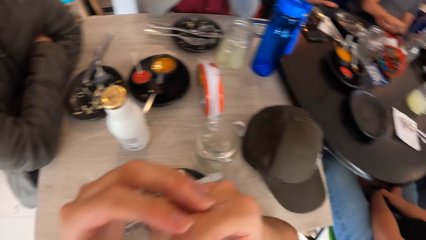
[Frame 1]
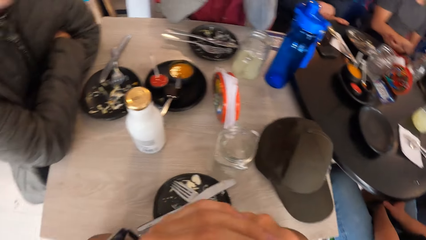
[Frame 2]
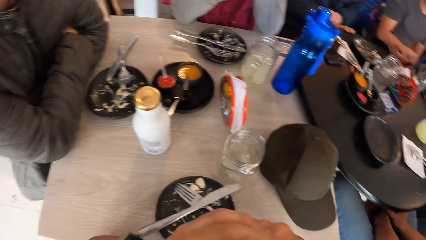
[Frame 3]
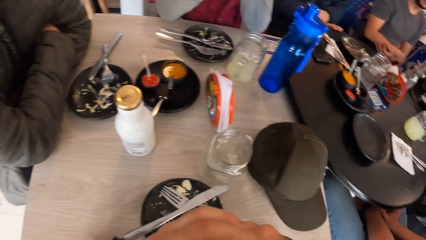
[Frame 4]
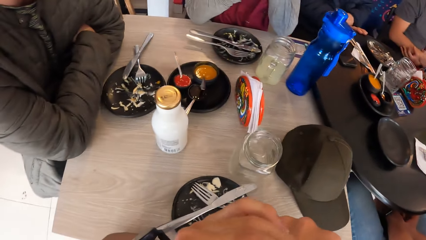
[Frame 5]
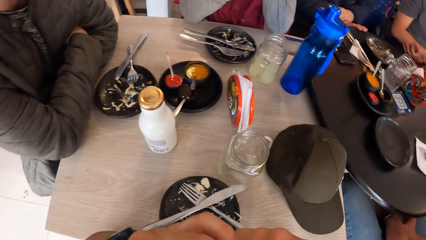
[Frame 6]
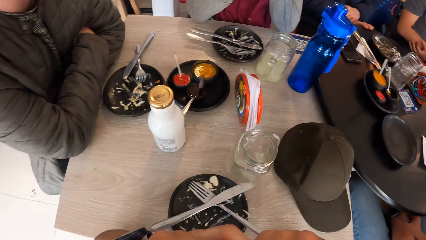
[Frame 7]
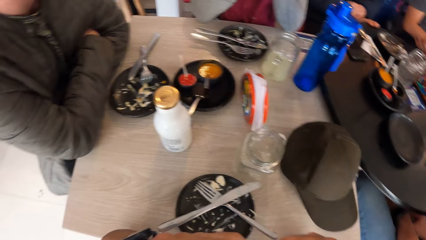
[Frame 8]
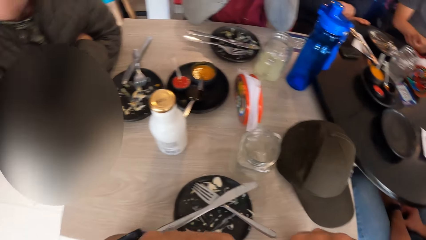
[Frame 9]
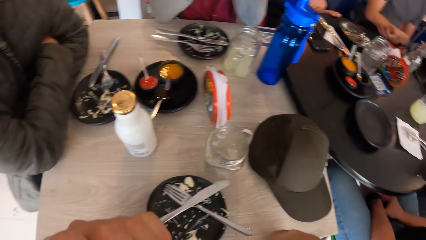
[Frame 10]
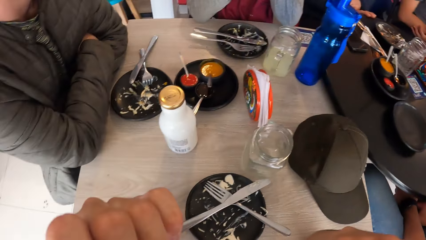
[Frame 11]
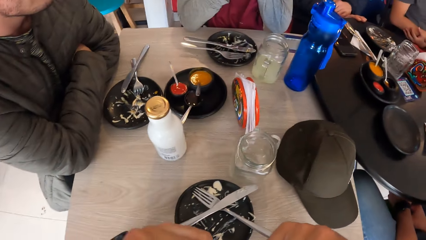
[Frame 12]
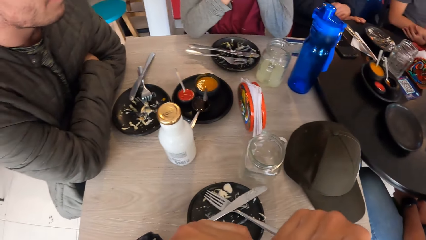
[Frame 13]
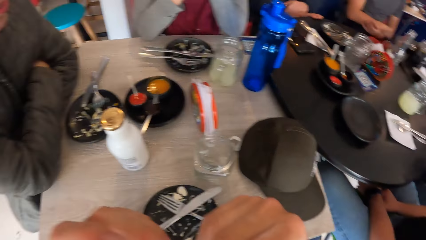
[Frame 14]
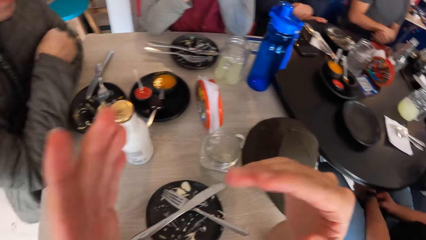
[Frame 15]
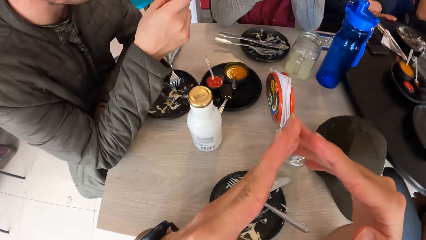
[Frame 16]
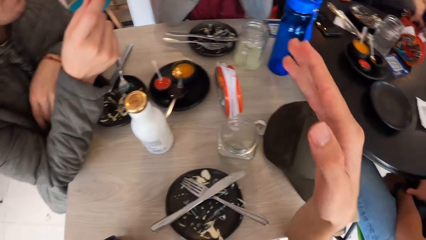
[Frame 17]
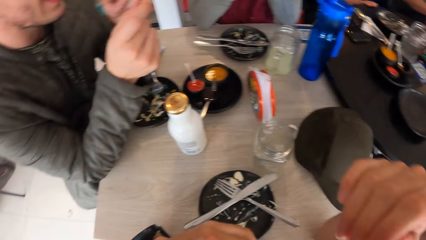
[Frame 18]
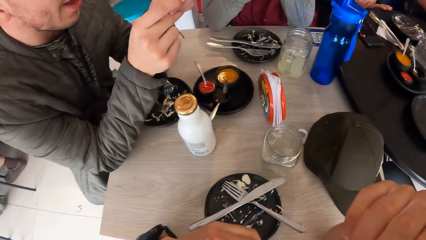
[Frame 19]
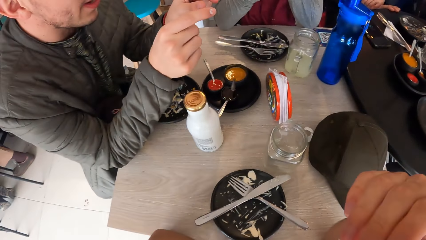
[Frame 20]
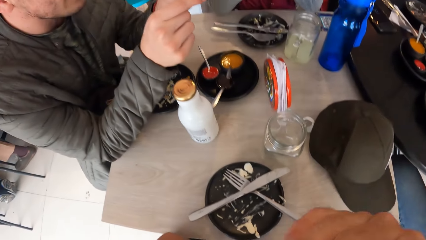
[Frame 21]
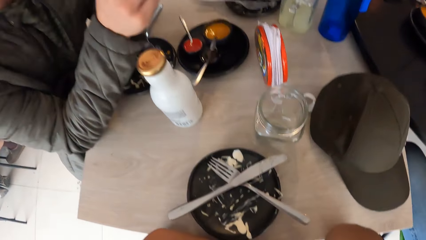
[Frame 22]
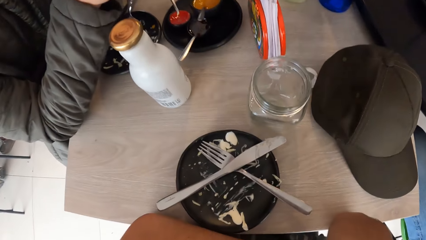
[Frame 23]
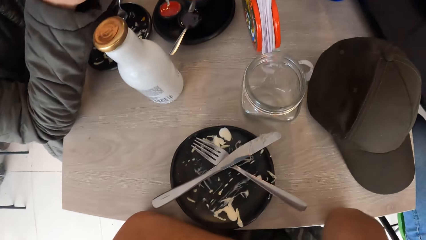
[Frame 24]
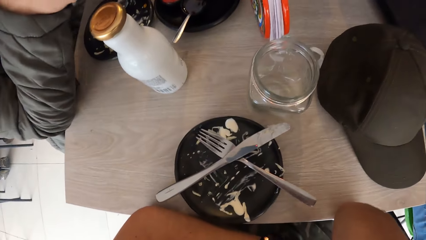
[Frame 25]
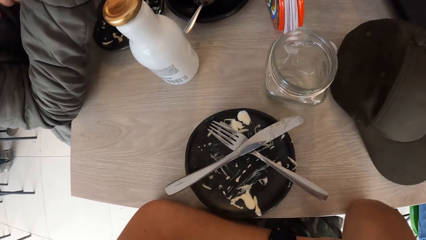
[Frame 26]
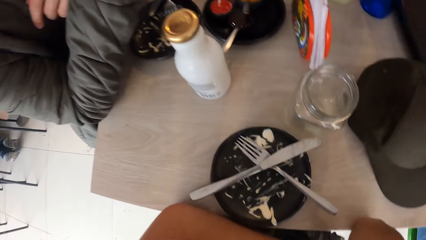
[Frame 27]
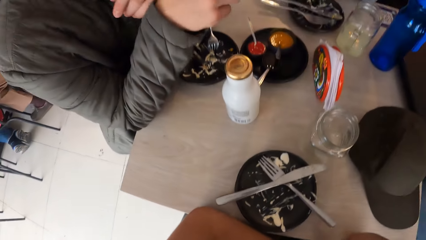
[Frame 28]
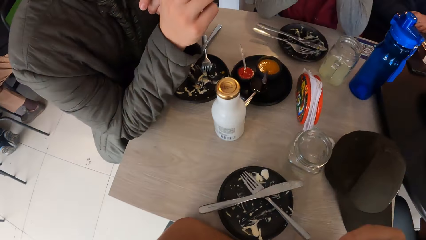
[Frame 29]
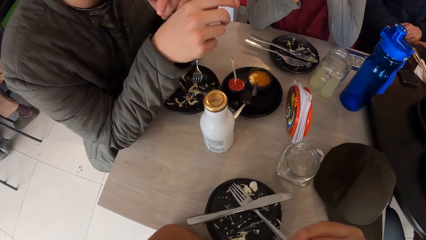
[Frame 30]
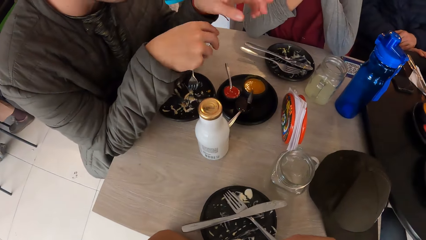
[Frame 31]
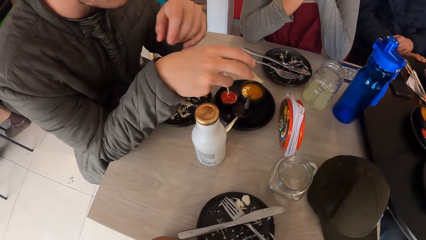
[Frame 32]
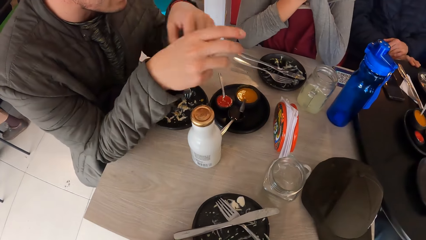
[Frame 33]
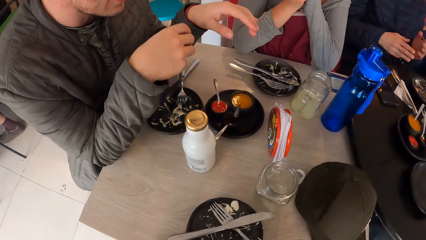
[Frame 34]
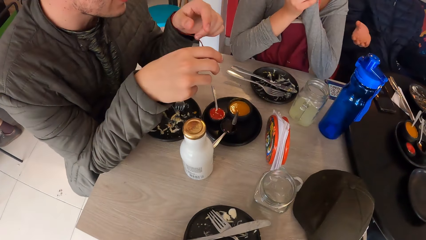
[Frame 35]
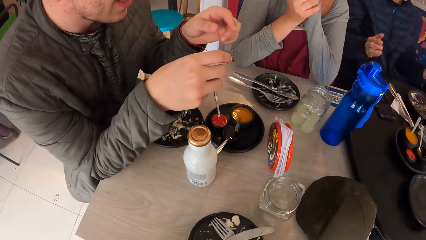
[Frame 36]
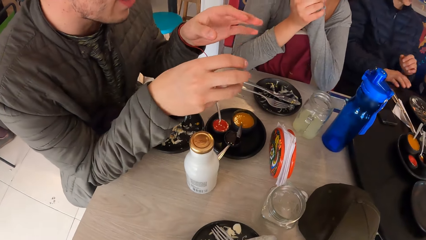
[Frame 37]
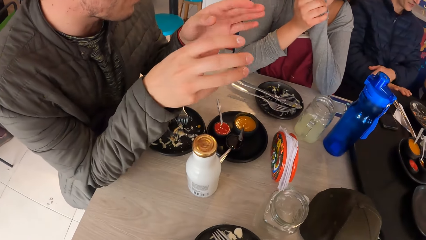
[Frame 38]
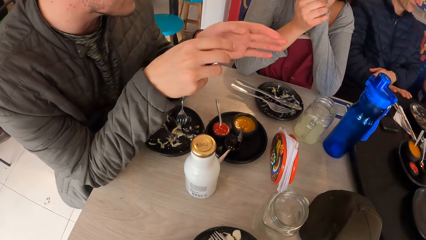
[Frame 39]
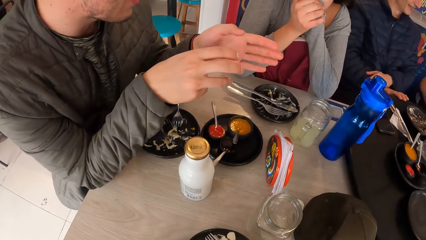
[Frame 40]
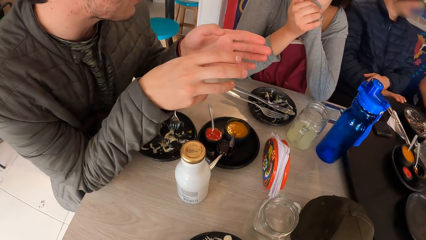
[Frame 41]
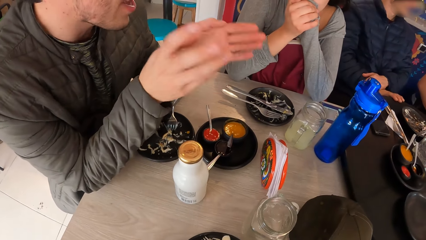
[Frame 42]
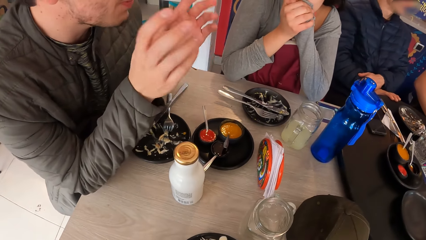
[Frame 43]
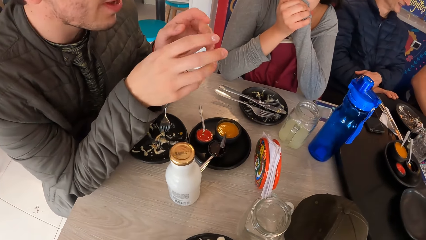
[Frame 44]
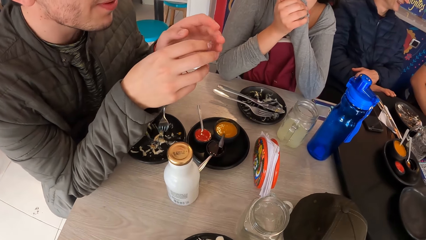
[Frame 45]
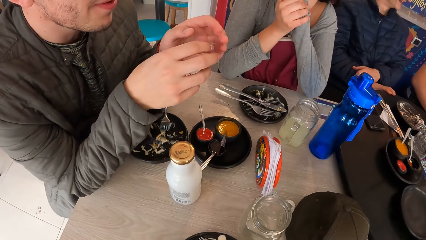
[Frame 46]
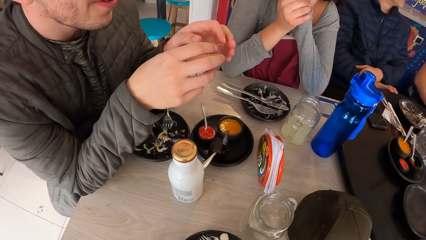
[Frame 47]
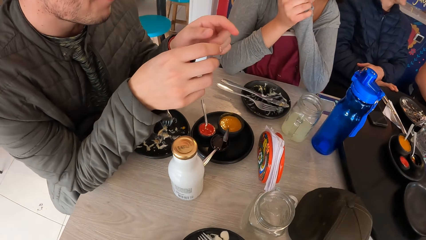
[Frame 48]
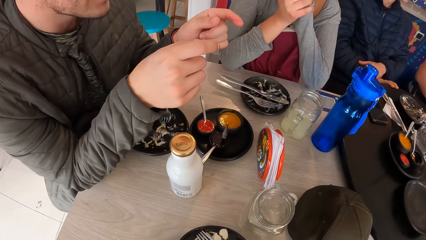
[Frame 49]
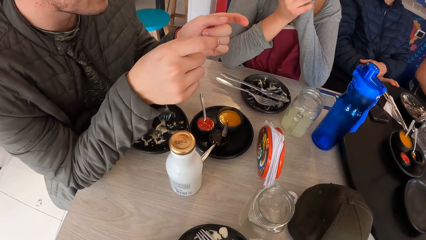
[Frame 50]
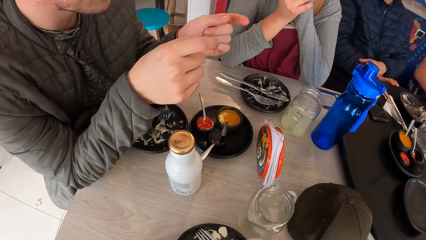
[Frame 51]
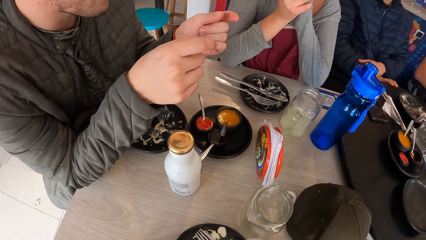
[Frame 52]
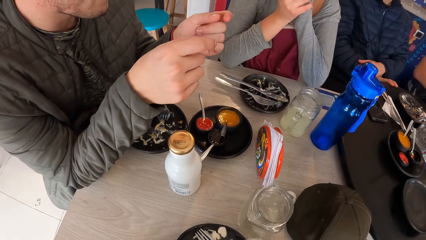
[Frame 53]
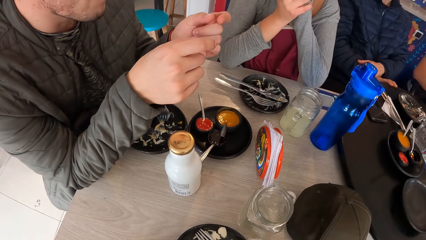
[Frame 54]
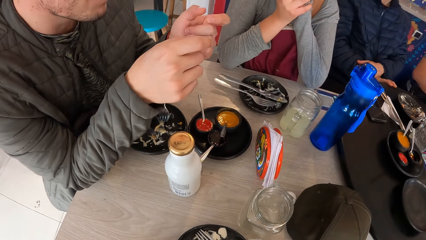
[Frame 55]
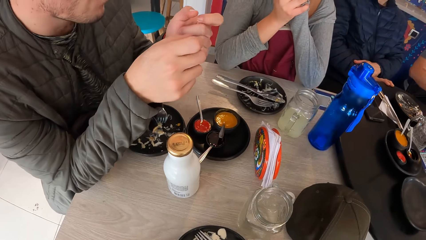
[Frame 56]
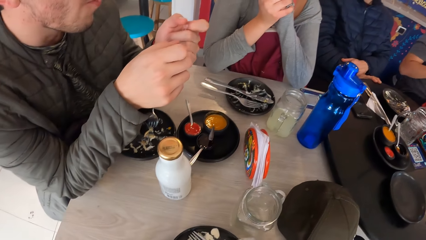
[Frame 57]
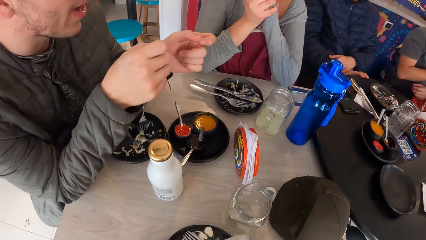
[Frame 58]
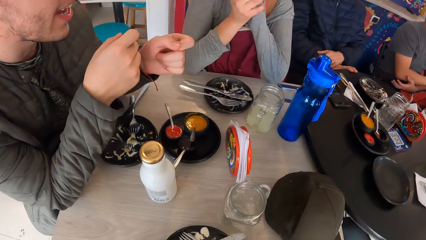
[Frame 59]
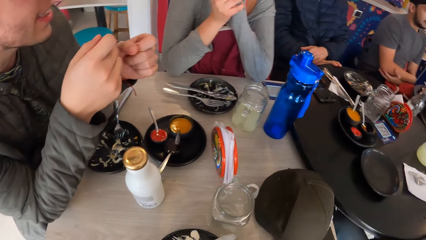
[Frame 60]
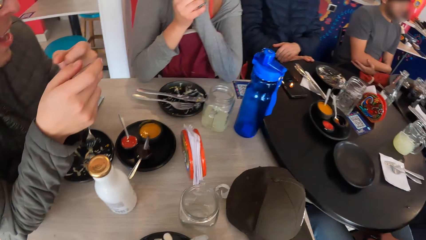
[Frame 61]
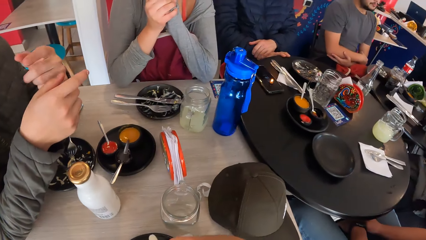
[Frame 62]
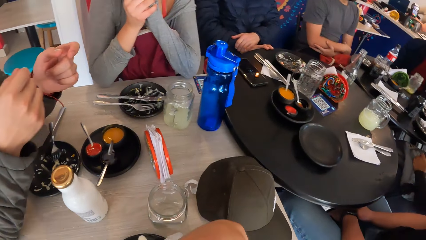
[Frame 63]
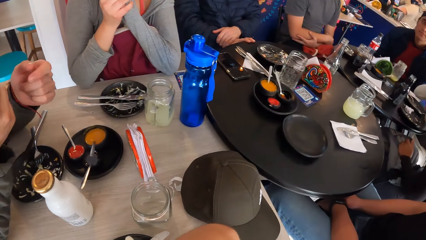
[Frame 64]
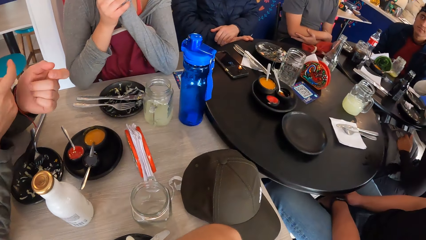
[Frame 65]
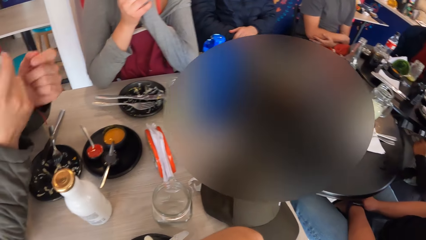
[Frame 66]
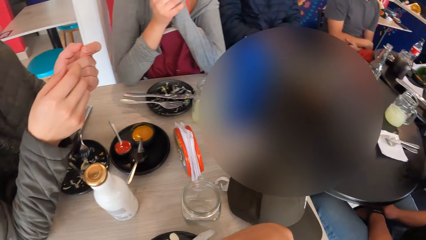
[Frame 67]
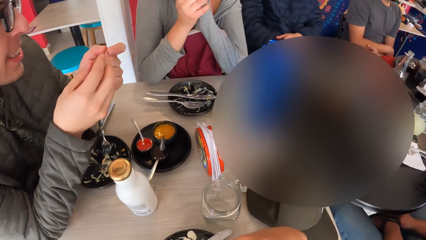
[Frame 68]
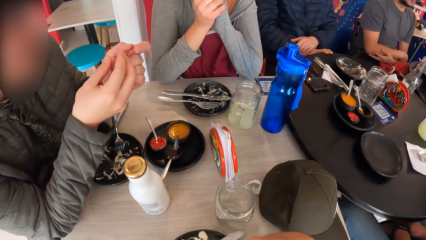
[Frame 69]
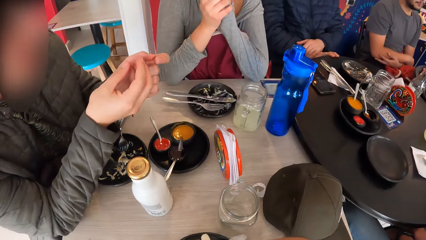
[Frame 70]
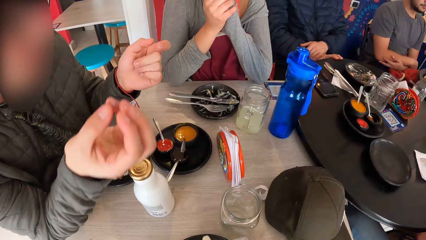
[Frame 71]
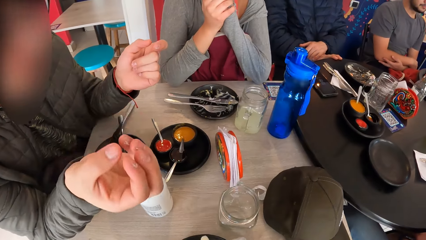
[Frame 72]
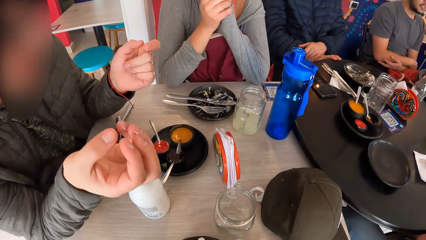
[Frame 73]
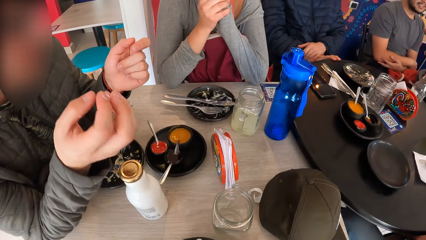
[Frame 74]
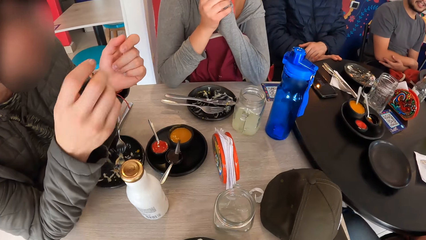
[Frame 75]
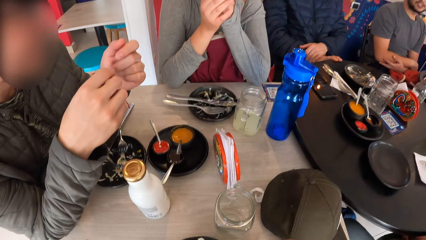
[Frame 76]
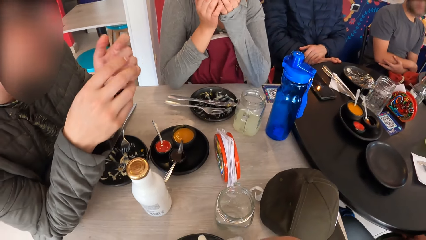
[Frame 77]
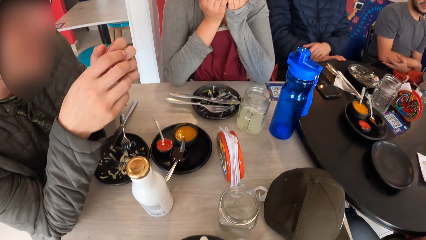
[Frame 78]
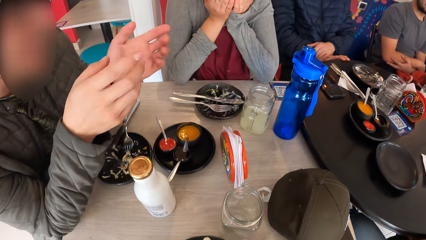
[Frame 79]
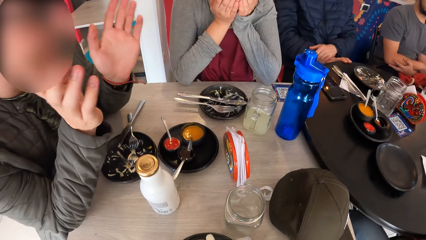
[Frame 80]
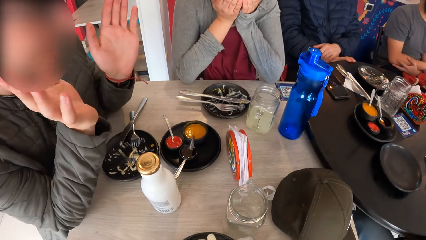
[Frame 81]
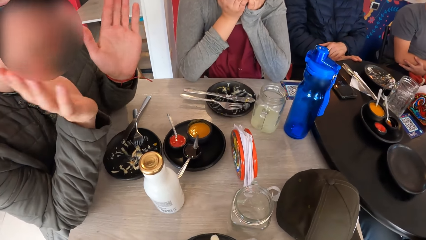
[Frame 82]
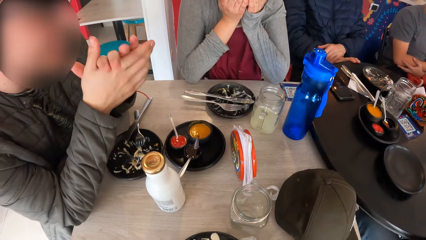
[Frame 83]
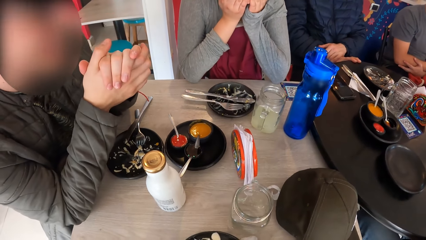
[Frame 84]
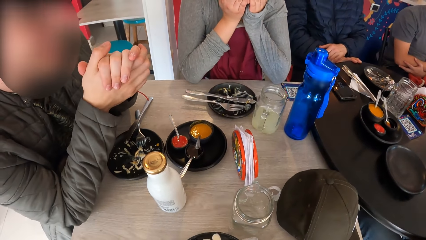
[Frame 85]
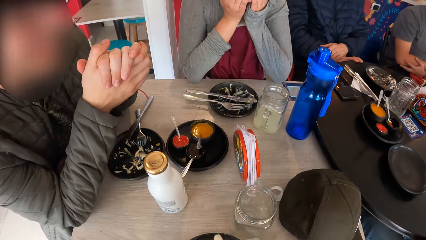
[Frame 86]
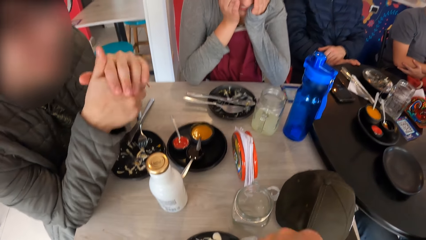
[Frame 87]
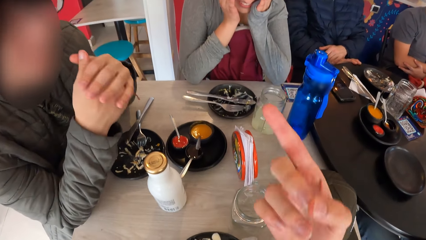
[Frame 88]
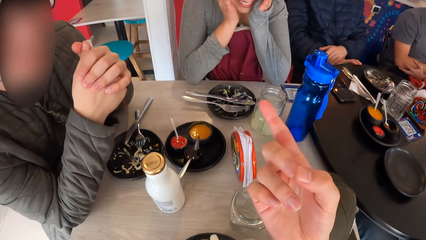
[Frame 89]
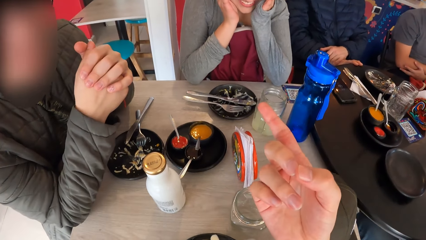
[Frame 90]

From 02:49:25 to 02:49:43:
The camera wearer interacts with a man and a woman. They move their hands. The man moves his hands. The man interacts with the camera wearer and the woman. The man moves his hands.
